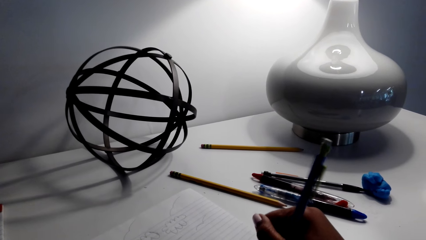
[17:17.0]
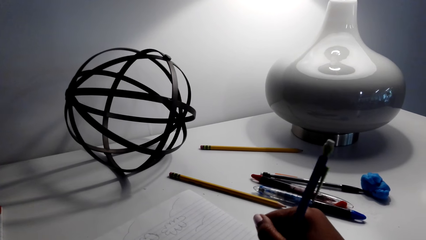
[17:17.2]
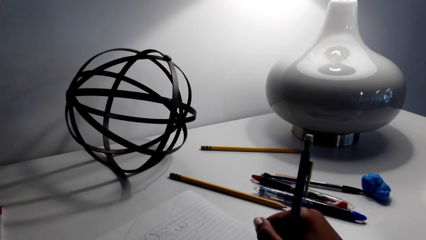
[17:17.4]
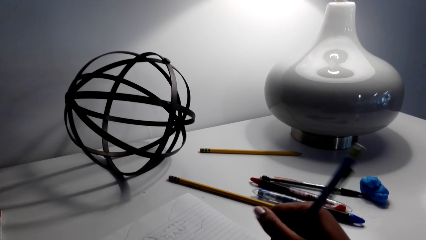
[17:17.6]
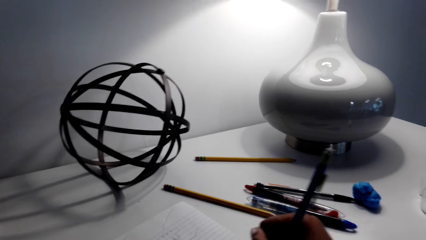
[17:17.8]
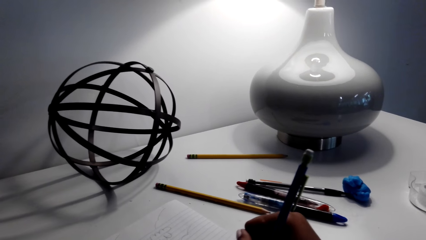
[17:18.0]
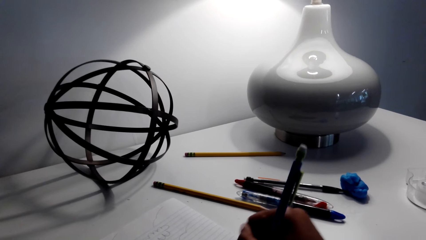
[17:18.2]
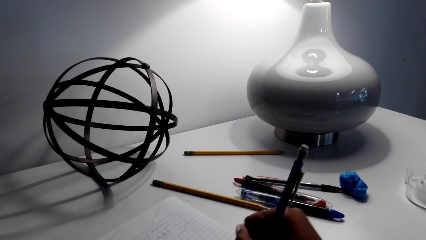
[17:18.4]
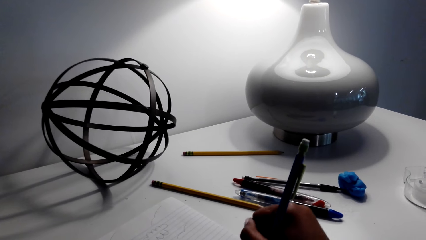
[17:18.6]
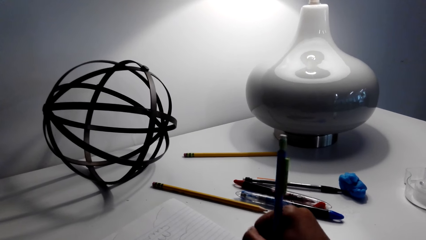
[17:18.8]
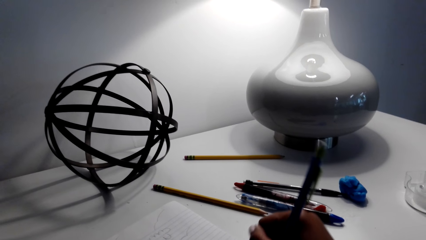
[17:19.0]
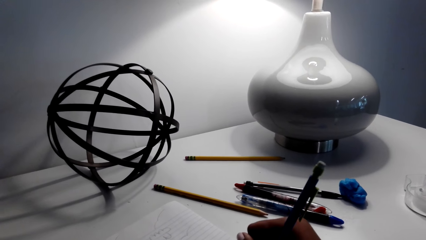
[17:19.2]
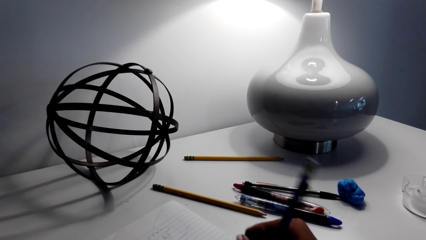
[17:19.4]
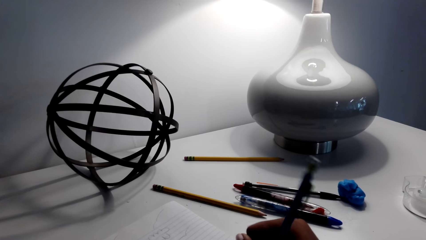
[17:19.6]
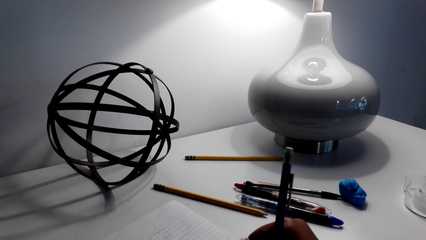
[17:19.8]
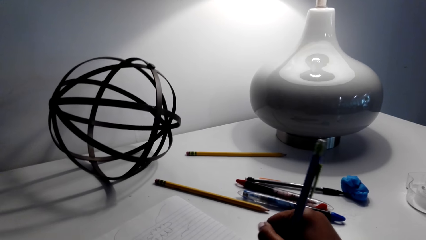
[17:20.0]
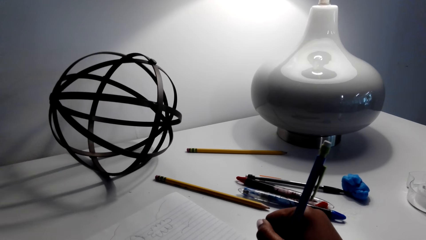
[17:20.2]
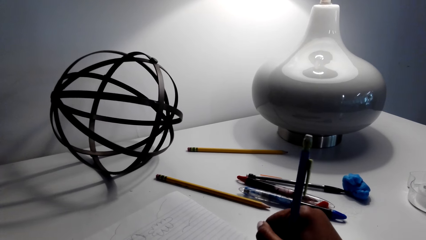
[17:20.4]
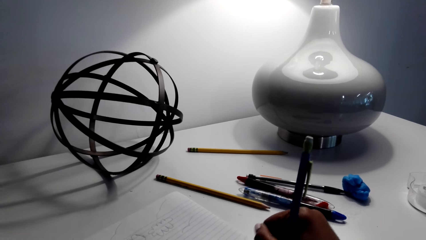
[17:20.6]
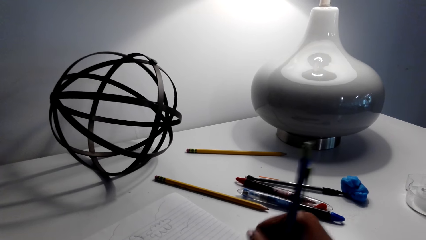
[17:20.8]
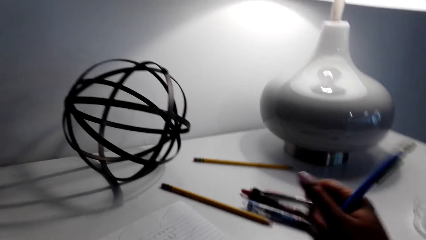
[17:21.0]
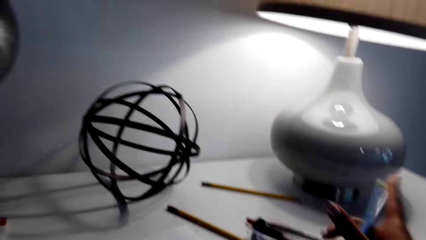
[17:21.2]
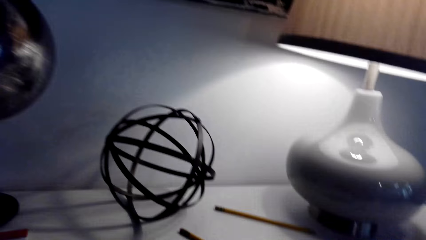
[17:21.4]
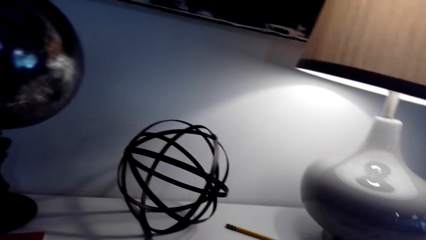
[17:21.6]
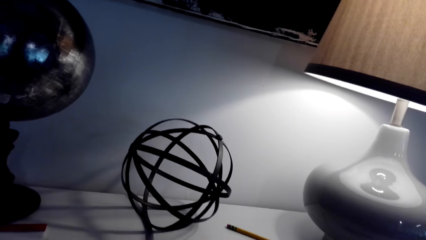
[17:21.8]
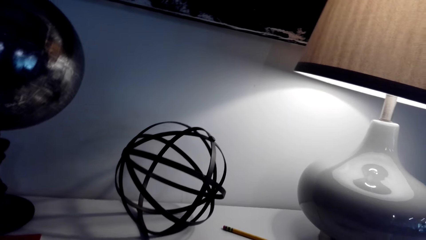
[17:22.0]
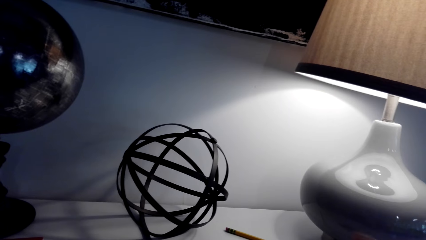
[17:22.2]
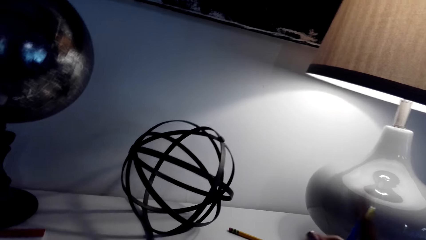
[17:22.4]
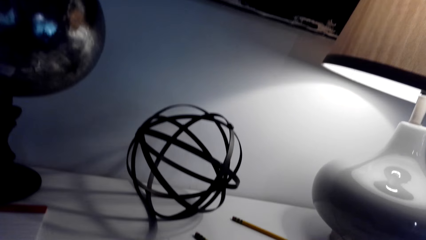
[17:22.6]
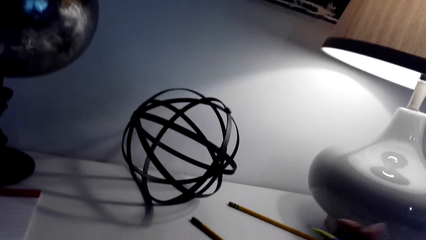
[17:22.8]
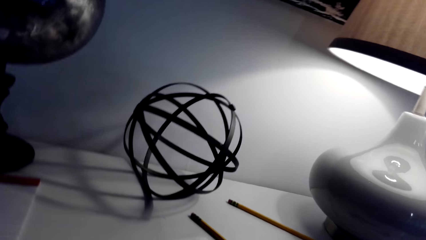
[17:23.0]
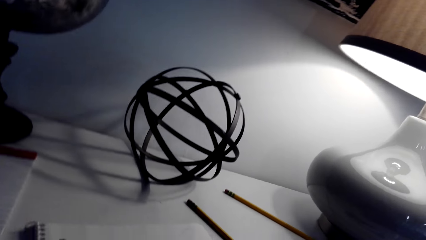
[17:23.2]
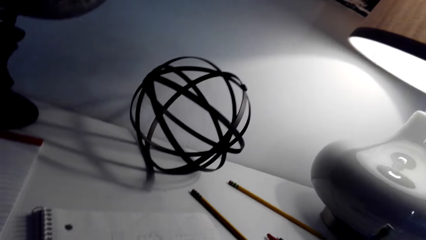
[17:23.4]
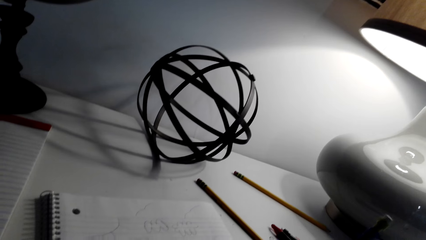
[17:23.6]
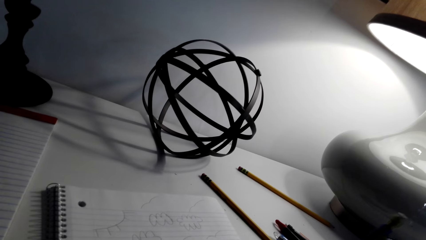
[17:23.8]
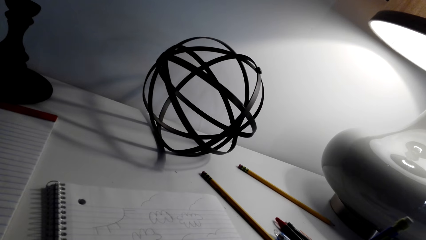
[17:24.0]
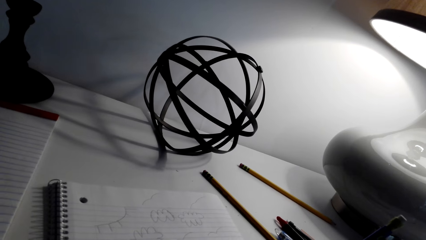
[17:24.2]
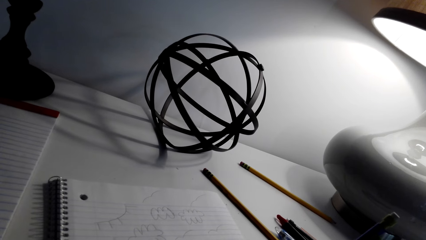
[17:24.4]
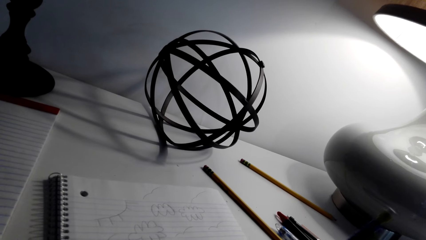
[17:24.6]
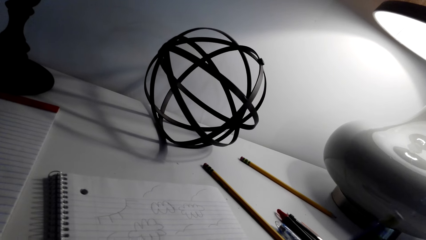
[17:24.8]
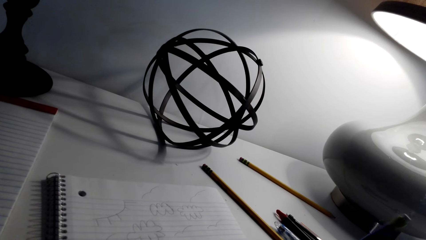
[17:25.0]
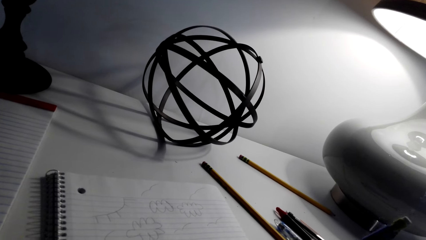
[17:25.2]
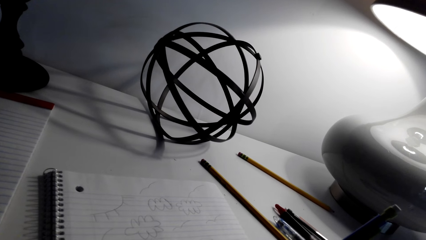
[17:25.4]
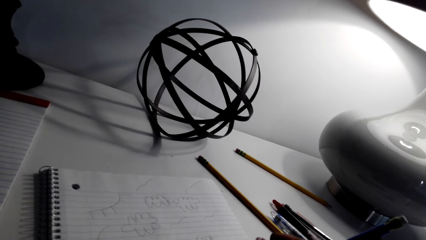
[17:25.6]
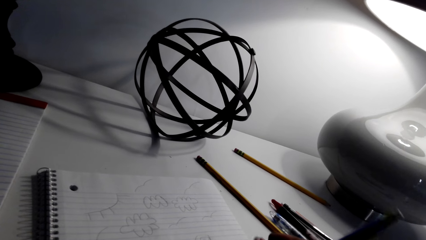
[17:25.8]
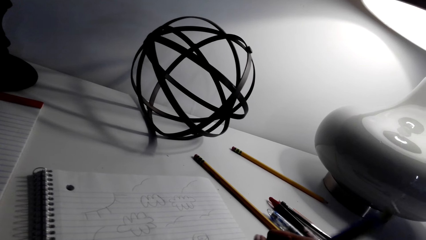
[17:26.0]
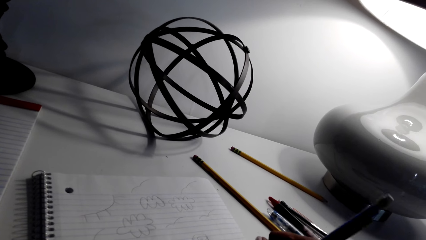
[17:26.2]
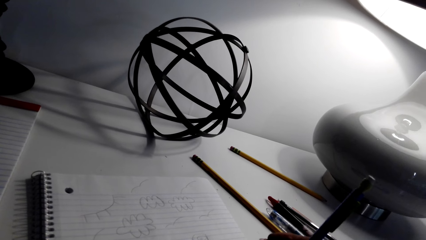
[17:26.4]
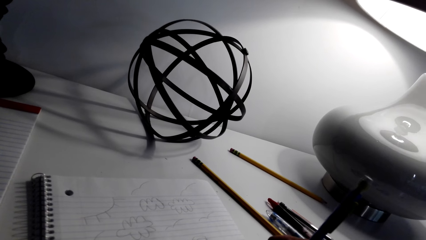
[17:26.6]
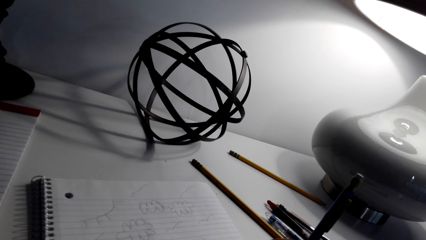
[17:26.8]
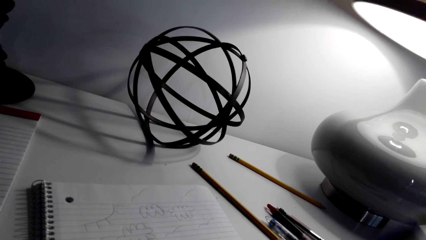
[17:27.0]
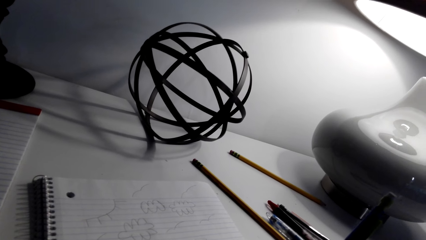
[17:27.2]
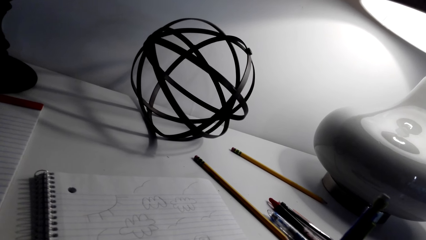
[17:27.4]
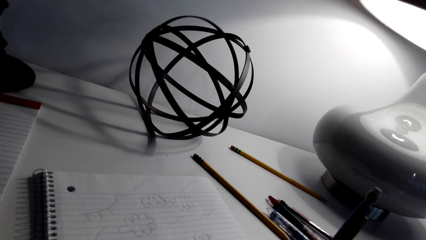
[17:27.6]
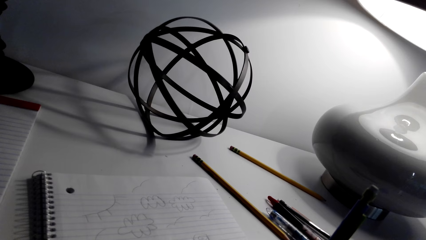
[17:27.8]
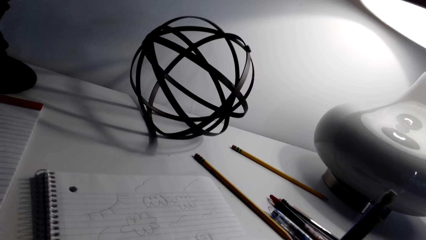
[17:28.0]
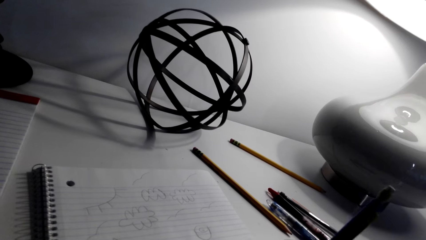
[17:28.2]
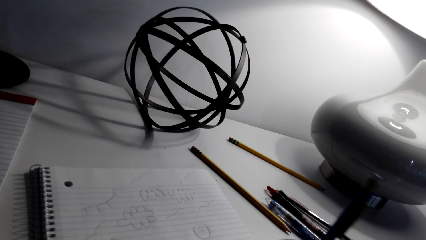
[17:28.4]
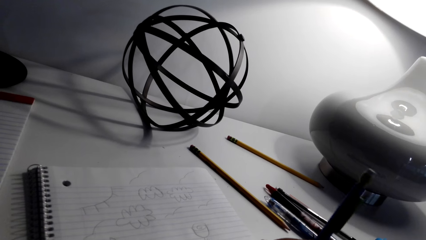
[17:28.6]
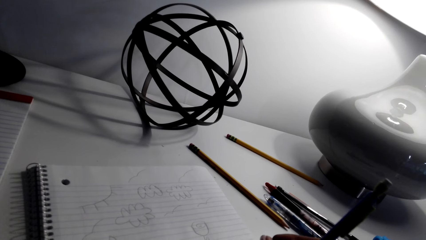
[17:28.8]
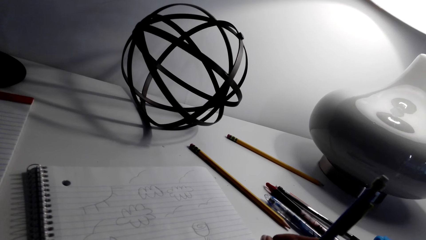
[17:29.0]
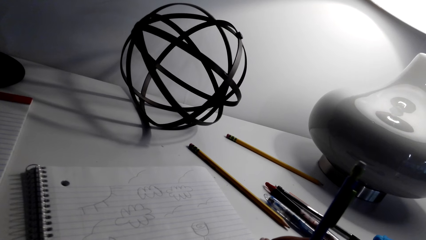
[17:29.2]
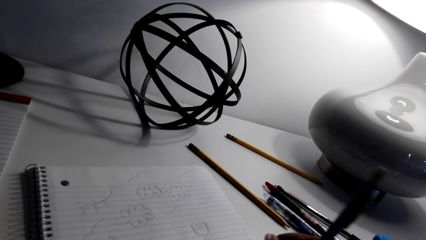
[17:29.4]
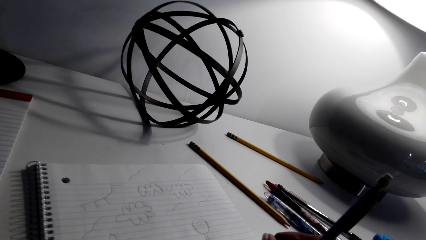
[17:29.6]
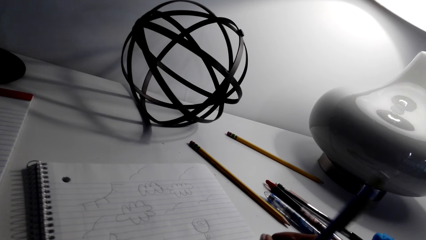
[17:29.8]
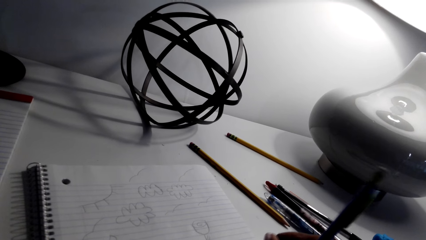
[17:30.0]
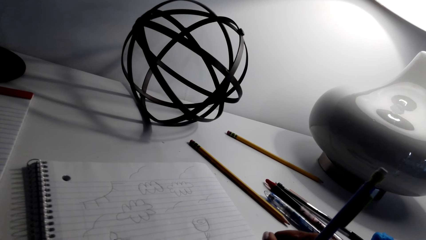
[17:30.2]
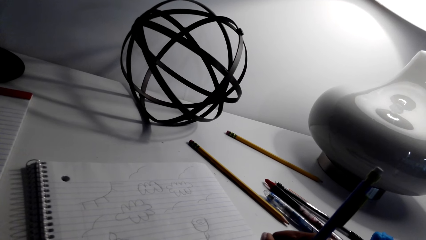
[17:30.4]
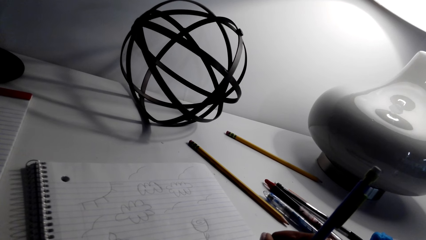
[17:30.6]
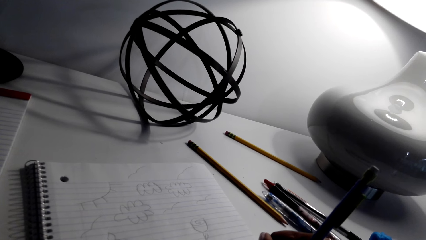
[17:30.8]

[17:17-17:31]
The camera wearer adjusts the pen or pencil. He plays with the pencil in his hand. He draws on a paper with the pencil.

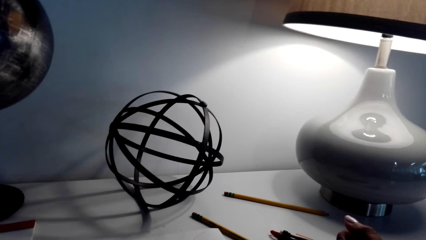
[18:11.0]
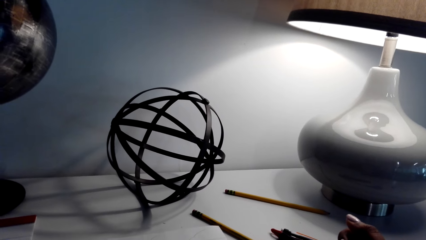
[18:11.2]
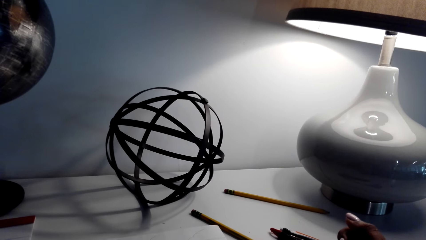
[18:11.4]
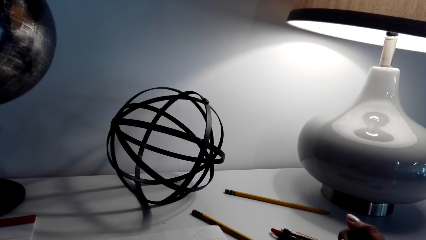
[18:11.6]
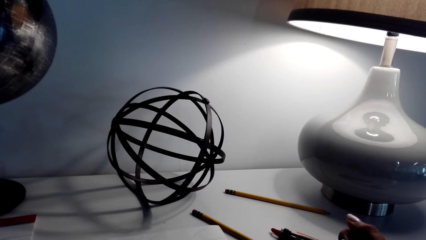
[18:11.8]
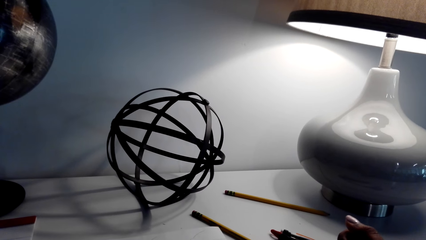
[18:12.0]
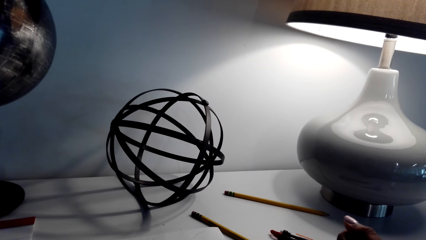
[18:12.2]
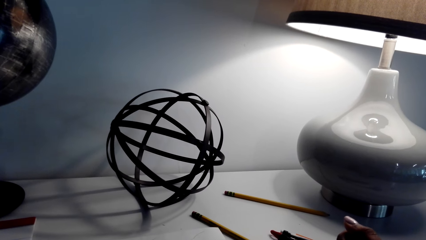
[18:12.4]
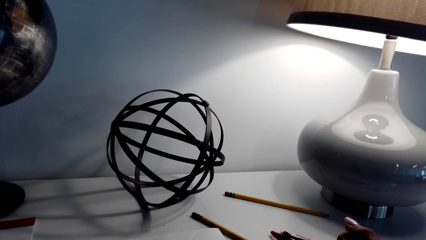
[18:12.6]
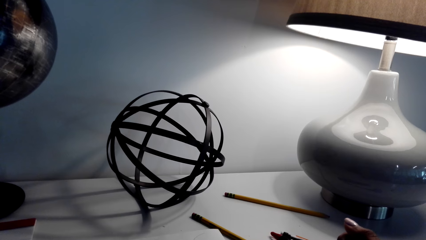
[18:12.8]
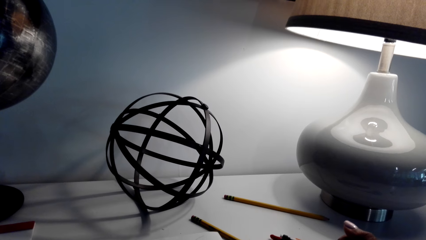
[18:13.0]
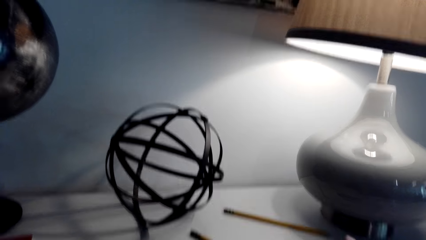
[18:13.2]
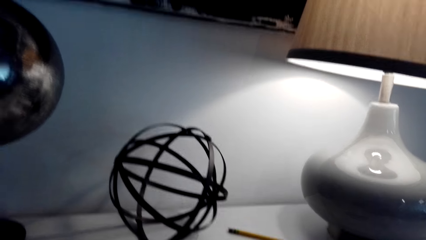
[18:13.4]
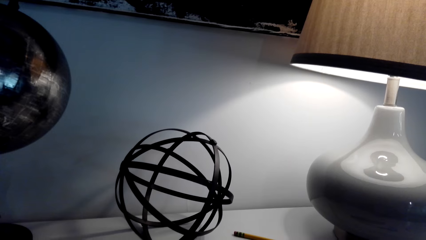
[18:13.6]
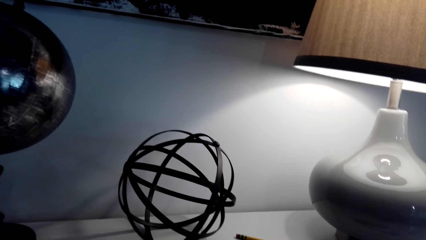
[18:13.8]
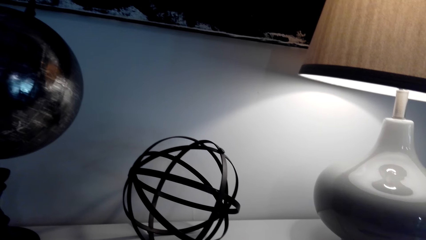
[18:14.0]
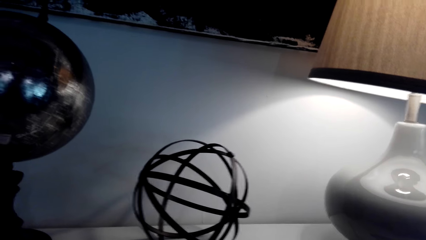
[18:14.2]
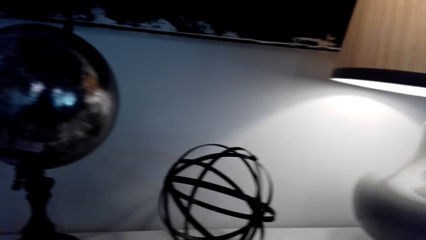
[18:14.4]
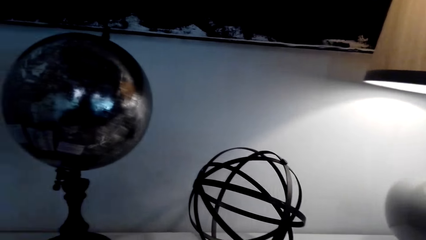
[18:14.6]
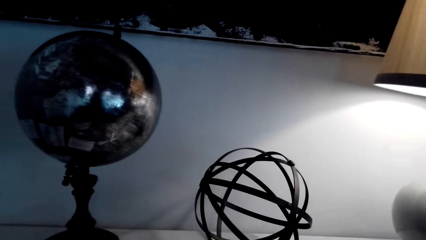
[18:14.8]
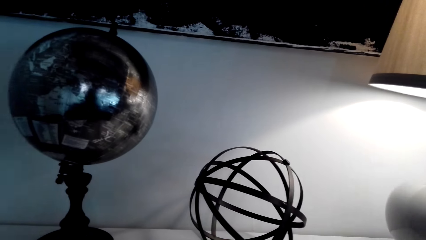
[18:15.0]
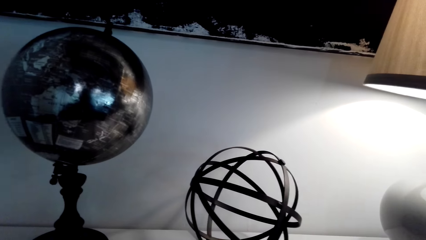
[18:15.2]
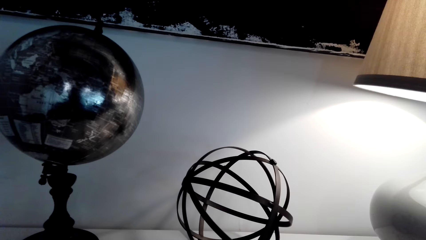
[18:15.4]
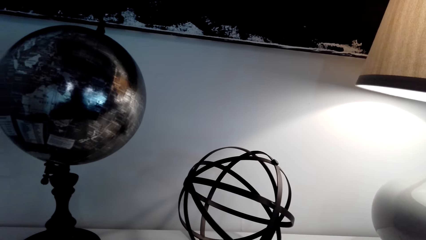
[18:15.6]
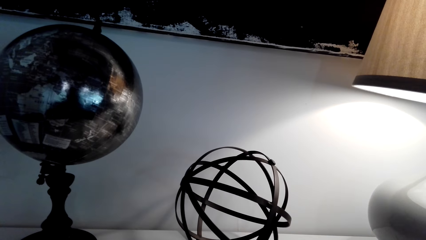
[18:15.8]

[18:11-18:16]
The camera wearer looks around the house.
